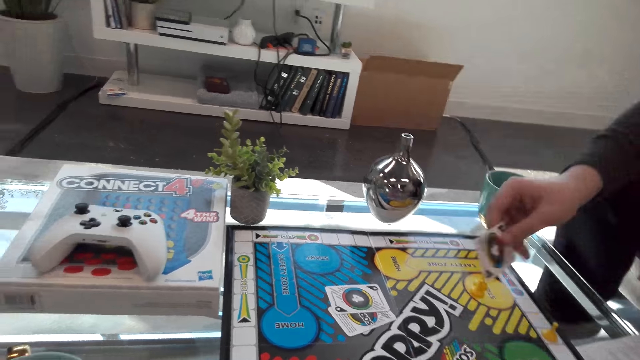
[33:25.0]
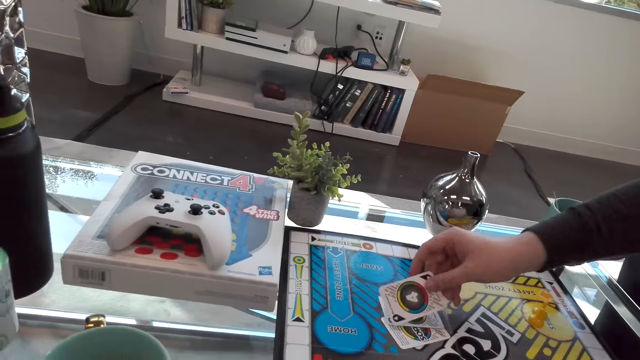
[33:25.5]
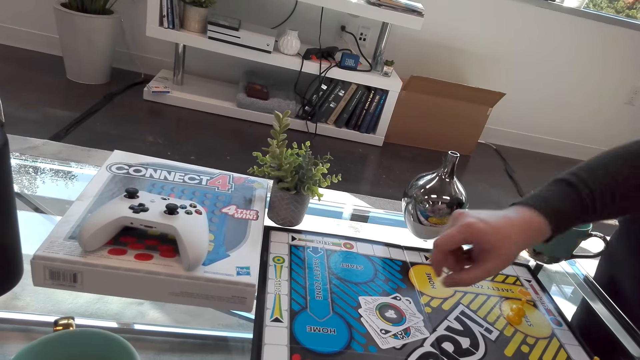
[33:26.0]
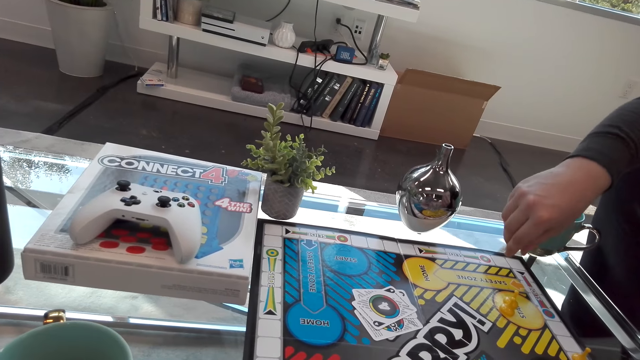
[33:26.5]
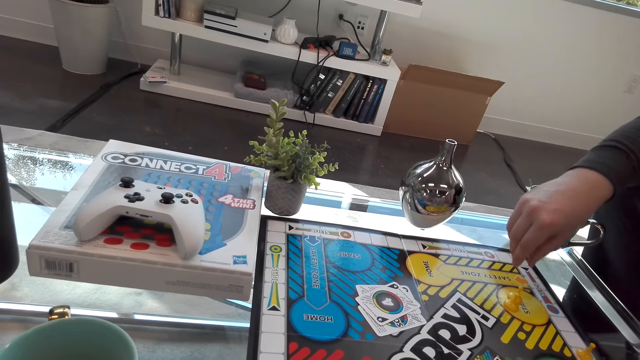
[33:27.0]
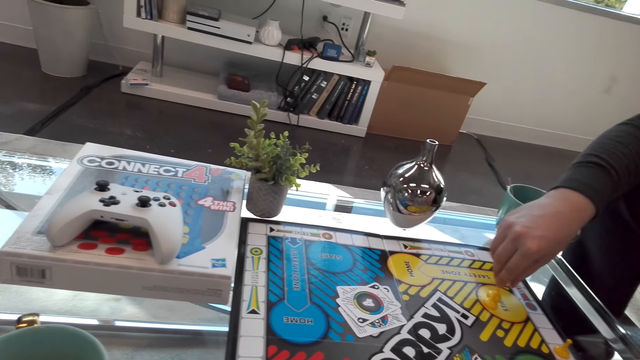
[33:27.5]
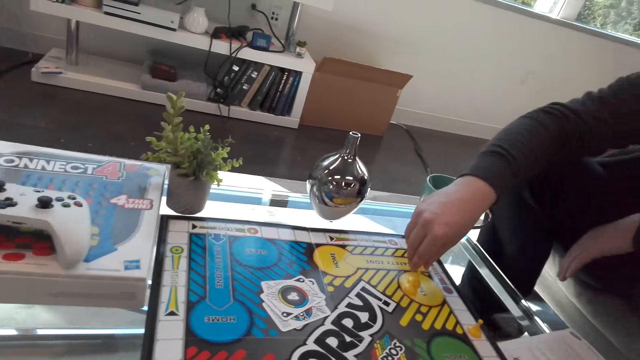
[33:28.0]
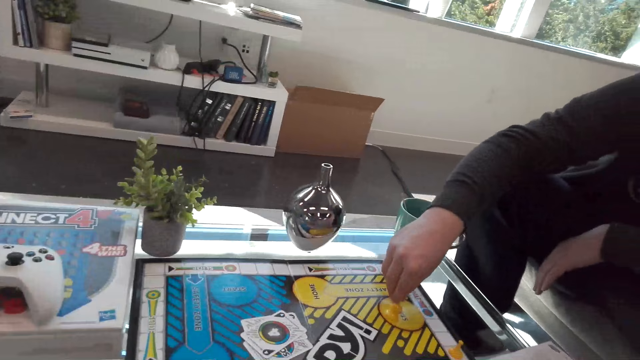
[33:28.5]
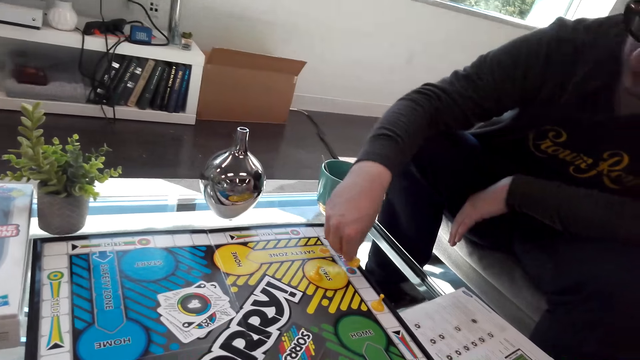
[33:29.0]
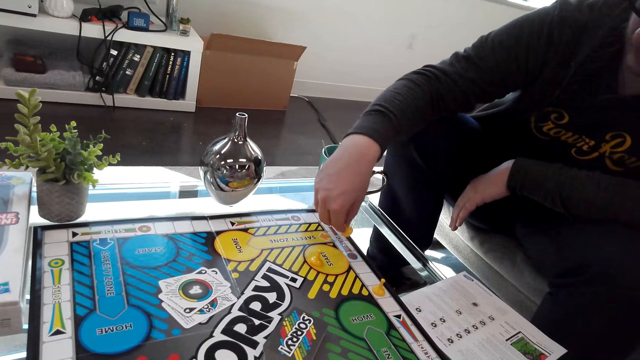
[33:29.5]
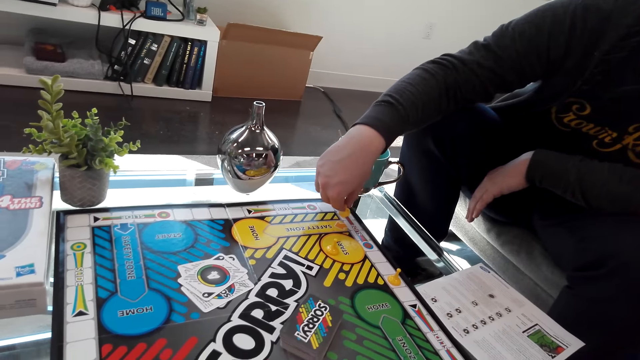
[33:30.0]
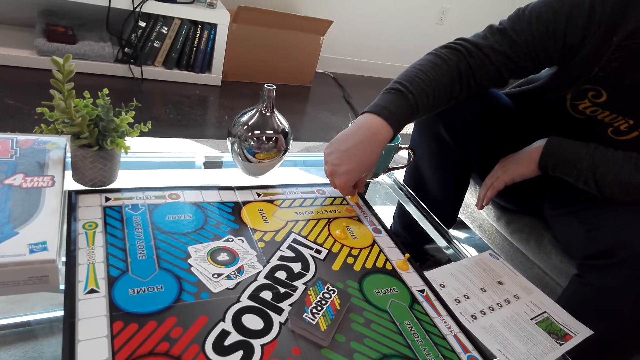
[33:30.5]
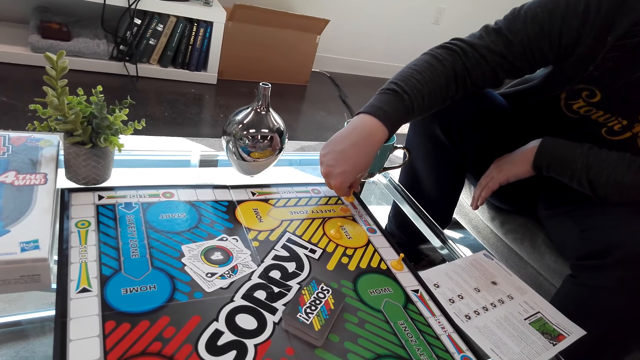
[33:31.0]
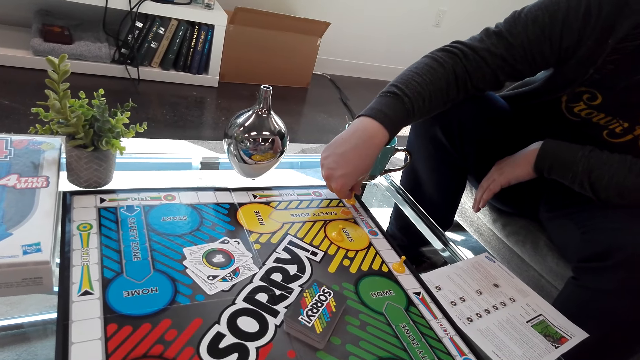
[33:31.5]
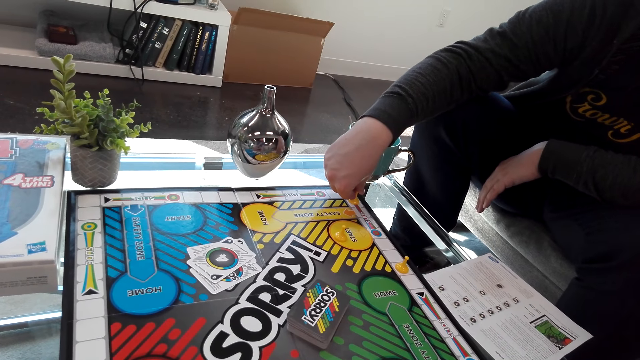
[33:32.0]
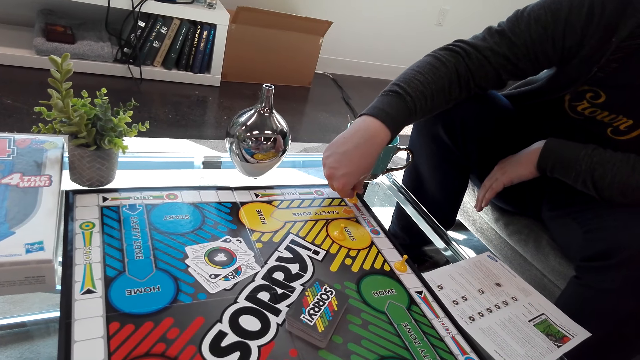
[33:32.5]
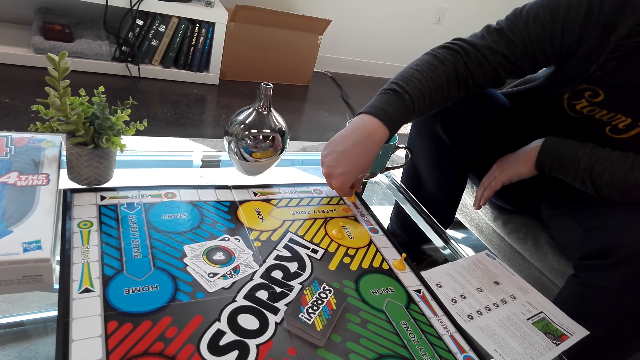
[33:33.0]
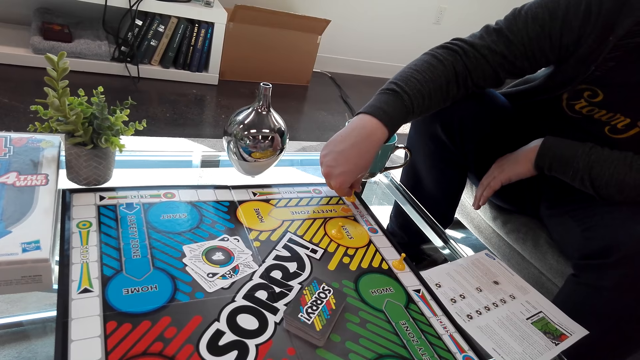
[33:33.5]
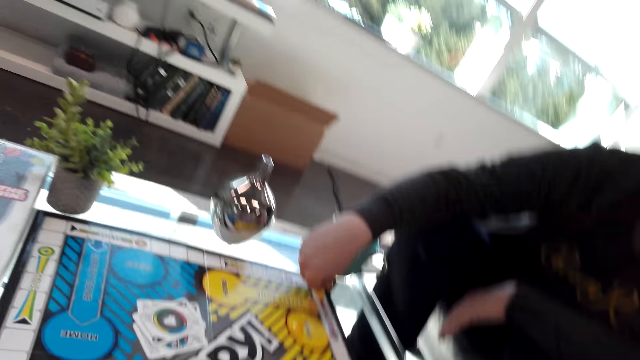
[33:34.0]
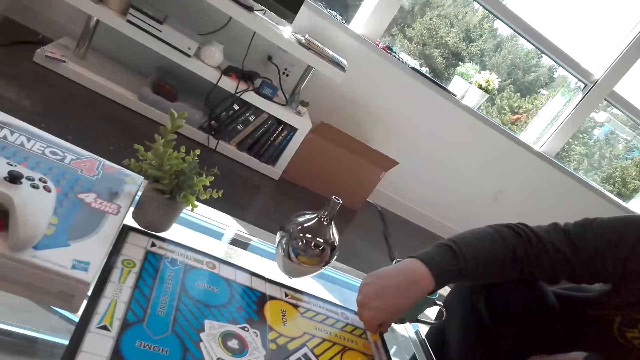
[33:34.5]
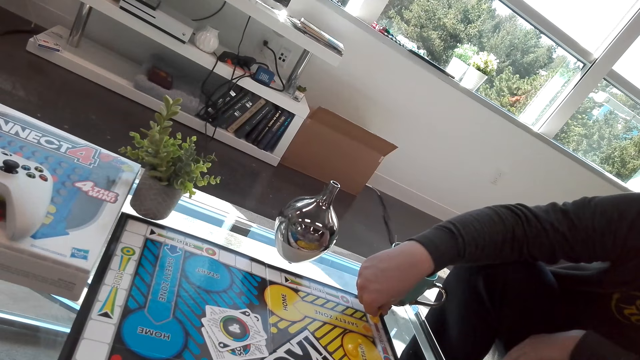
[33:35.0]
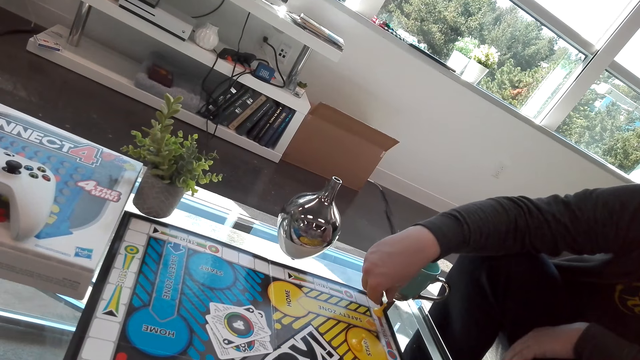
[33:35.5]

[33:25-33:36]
The person puts the card on the table, plays the sorry game board, and moves the dice.

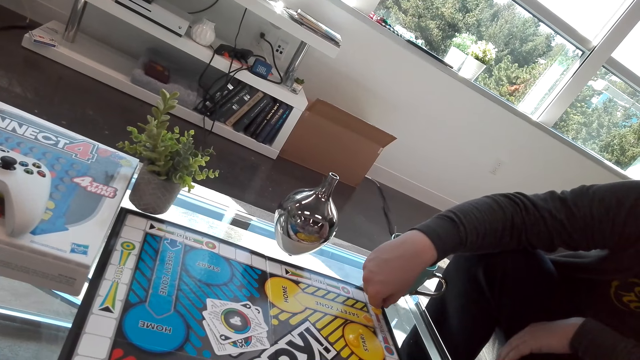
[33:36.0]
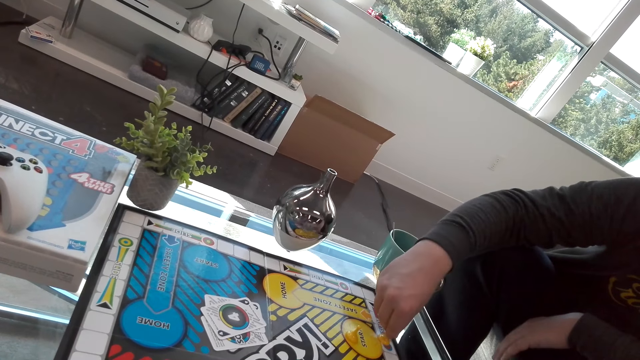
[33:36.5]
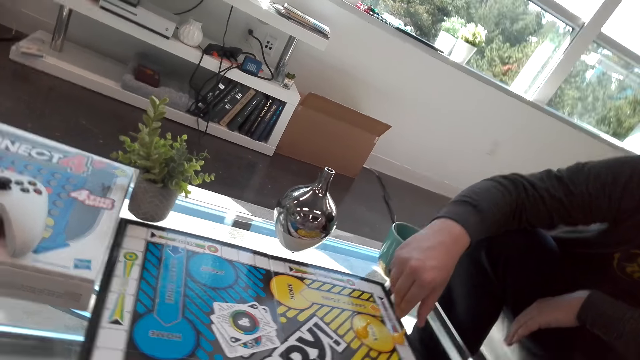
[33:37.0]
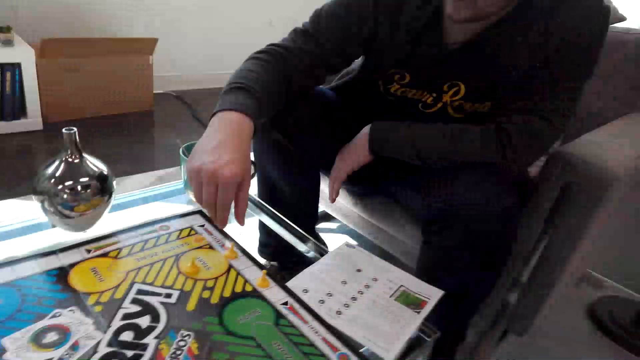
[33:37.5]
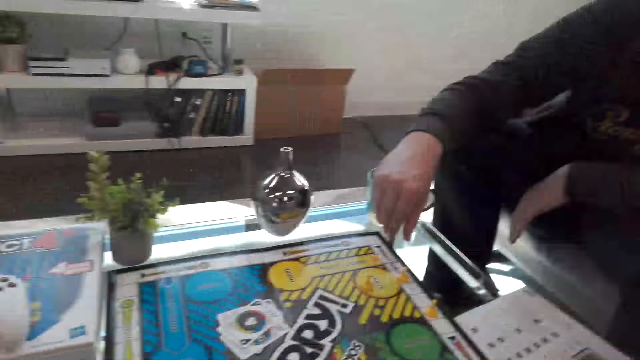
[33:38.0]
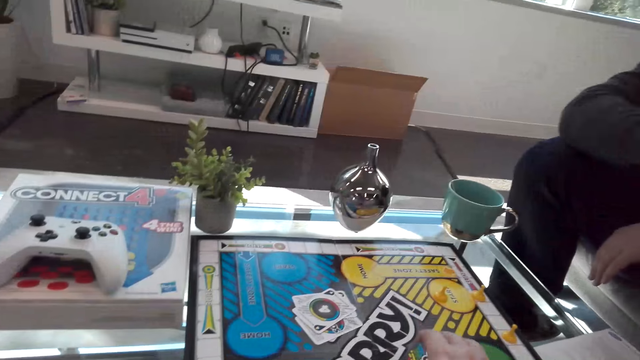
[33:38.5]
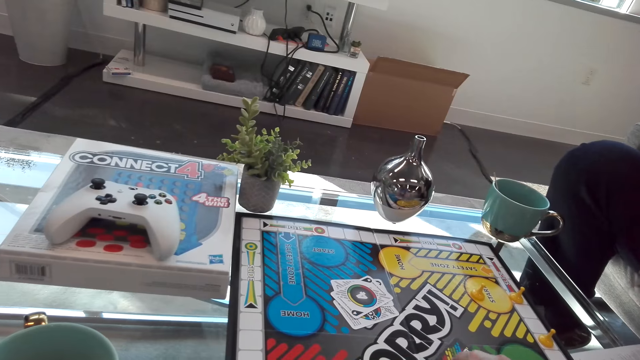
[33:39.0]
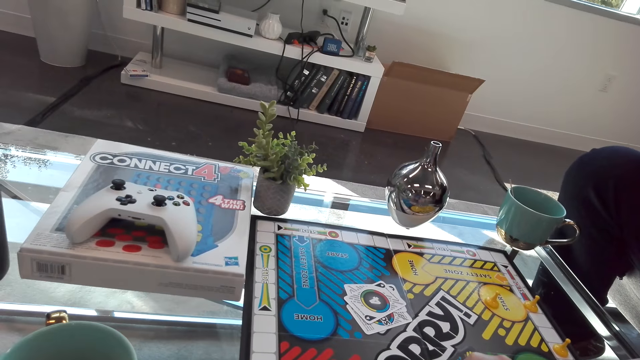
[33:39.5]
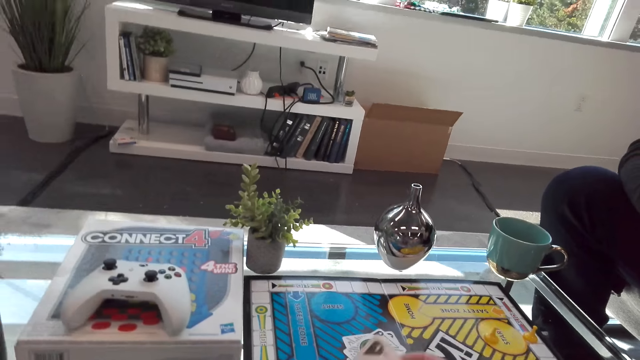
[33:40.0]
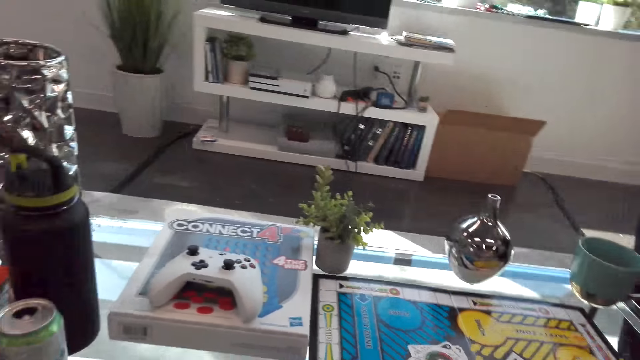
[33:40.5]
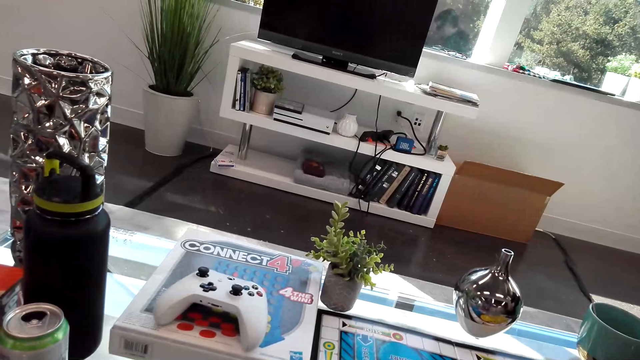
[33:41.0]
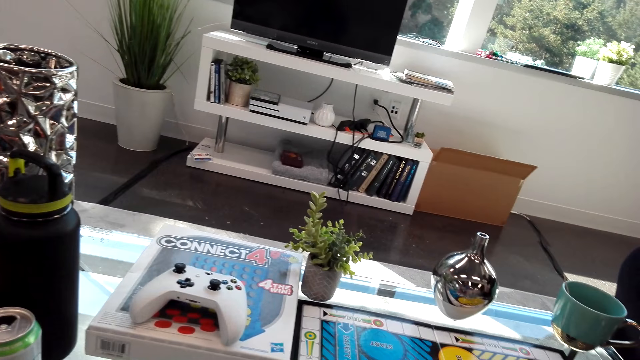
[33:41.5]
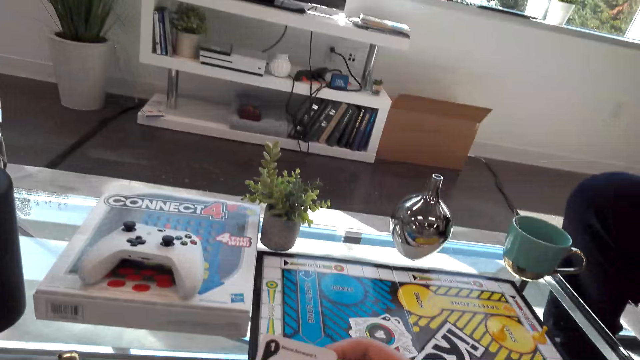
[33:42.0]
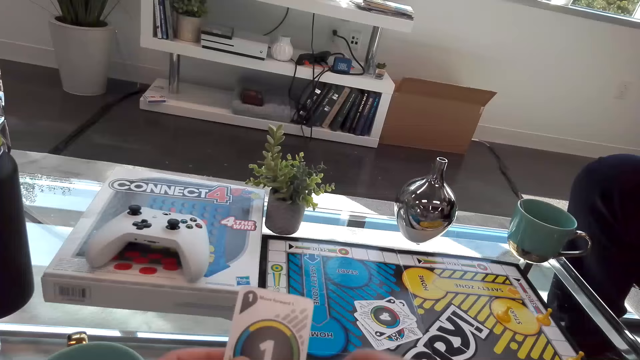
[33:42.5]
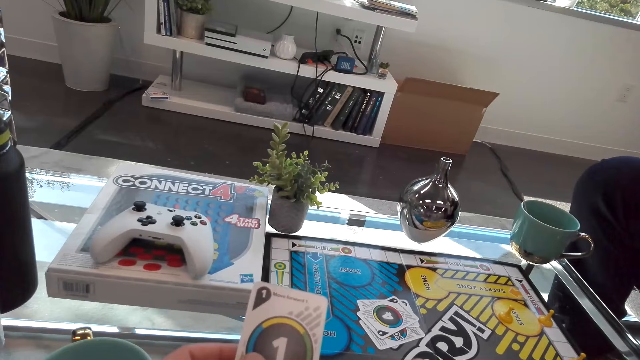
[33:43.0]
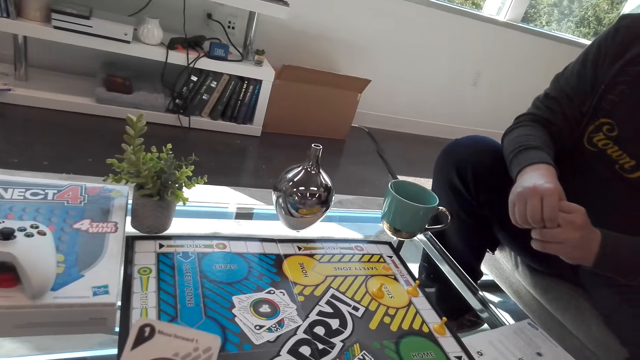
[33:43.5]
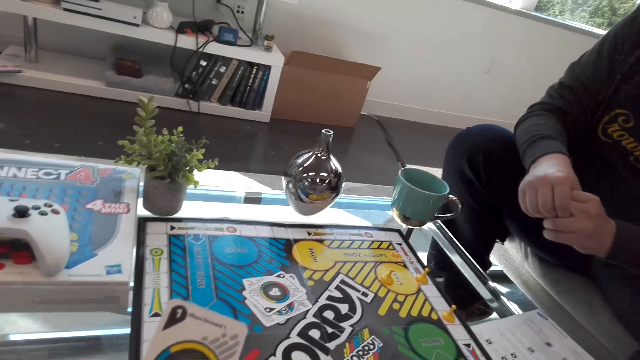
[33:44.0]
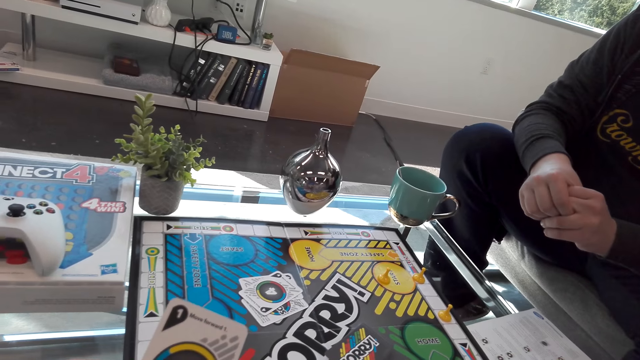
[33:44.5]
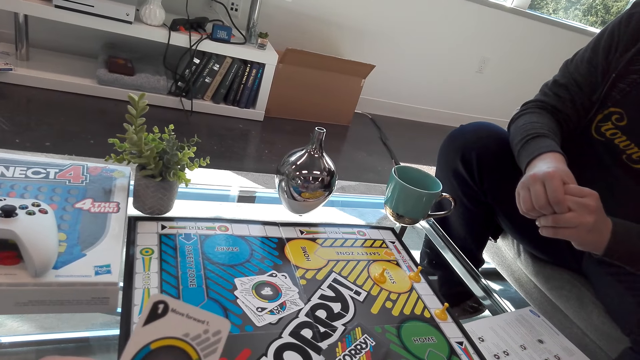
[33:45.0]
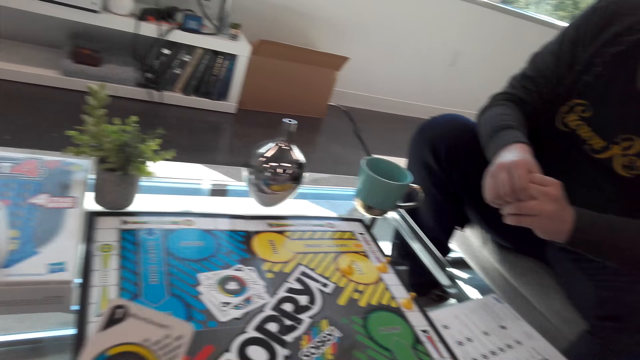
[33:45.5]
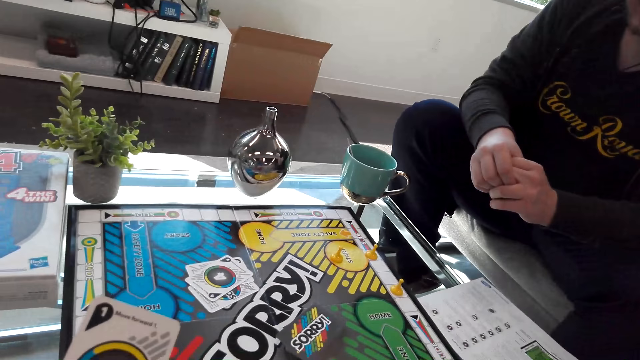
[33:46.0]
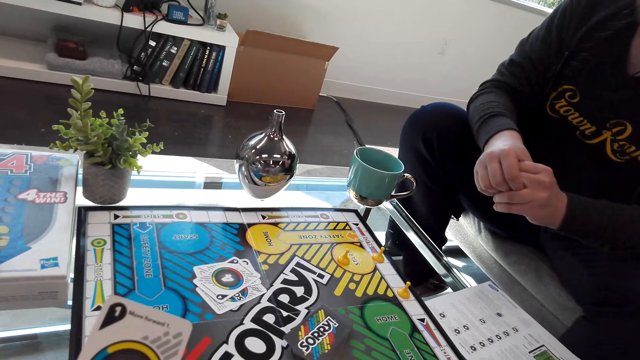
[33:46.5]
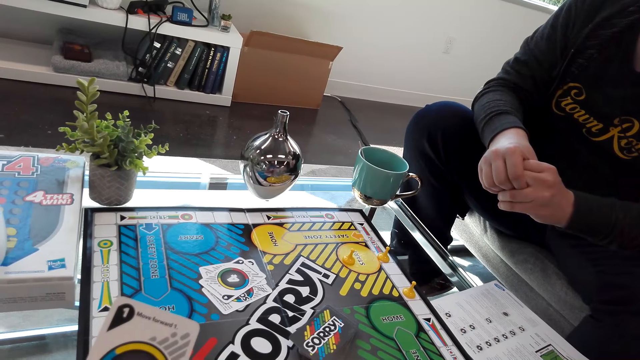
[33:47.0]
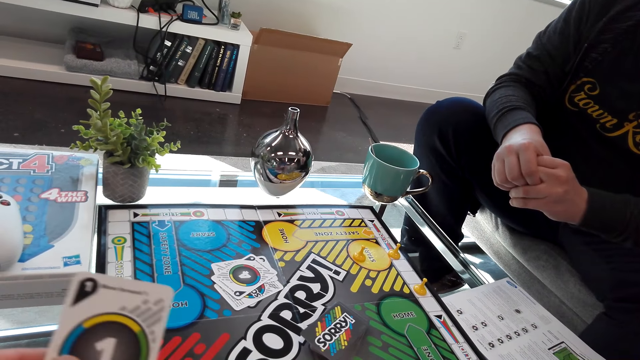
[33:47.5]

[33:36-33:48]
The camera wearer picks a card. They read the card. A man interacts with the camera wearer.
